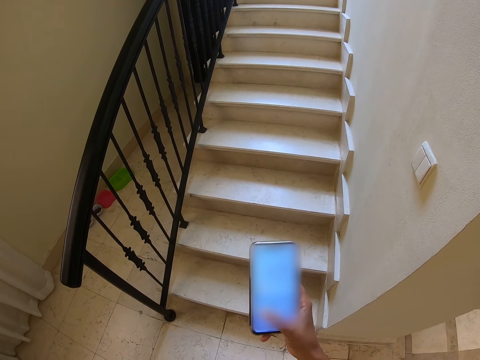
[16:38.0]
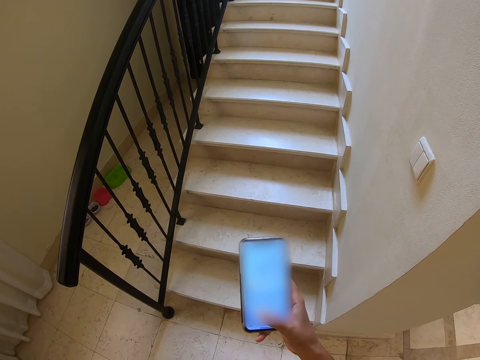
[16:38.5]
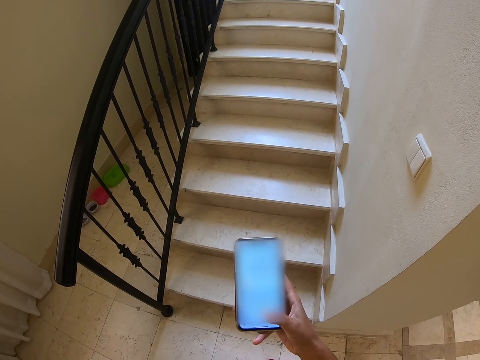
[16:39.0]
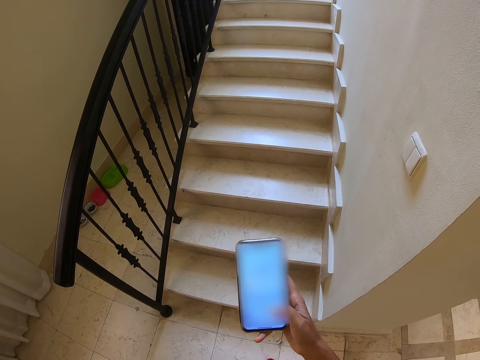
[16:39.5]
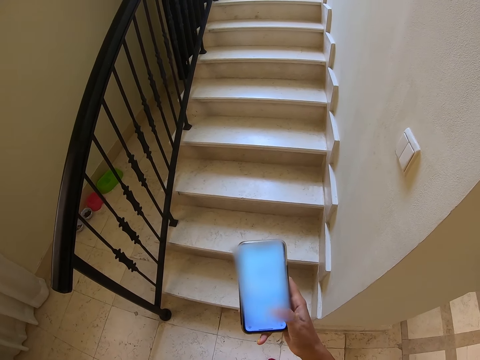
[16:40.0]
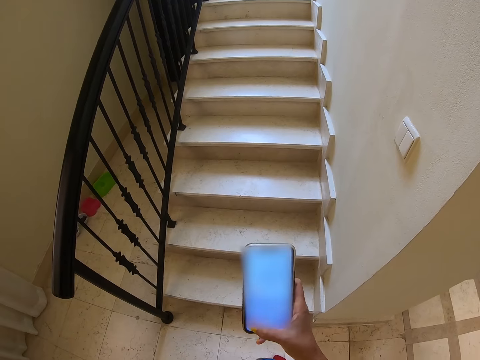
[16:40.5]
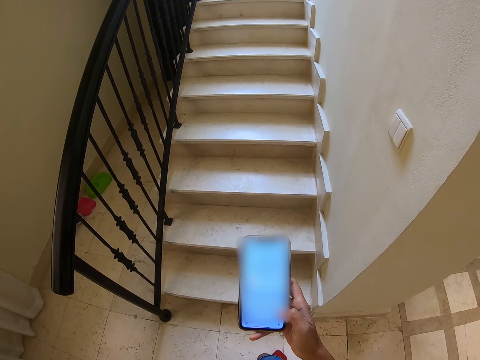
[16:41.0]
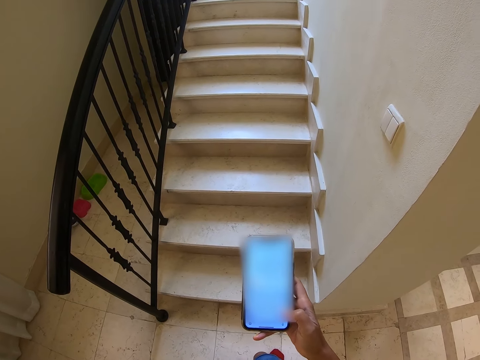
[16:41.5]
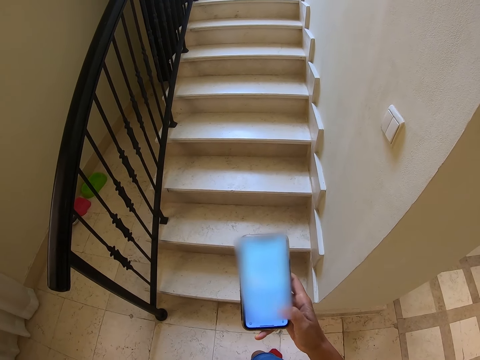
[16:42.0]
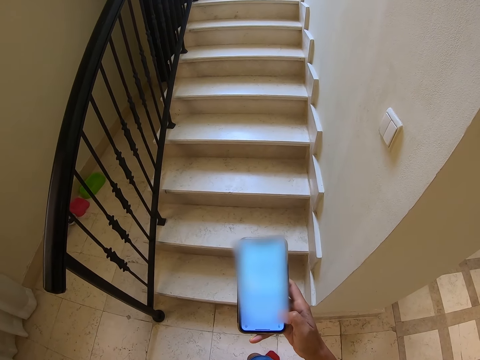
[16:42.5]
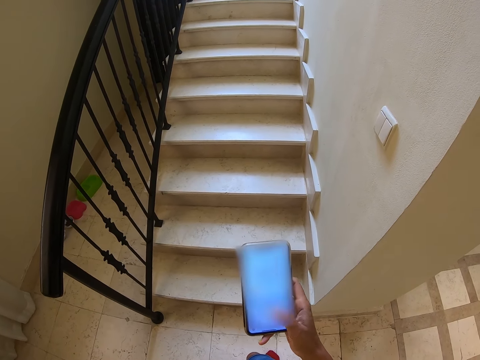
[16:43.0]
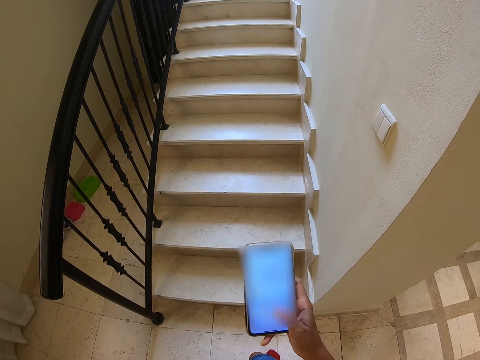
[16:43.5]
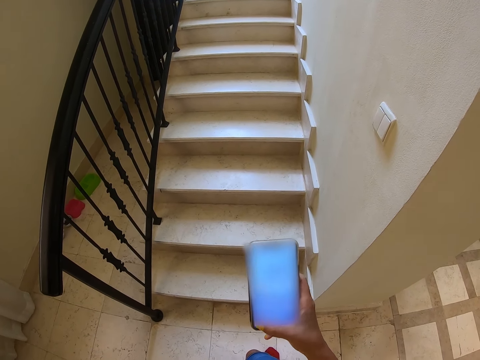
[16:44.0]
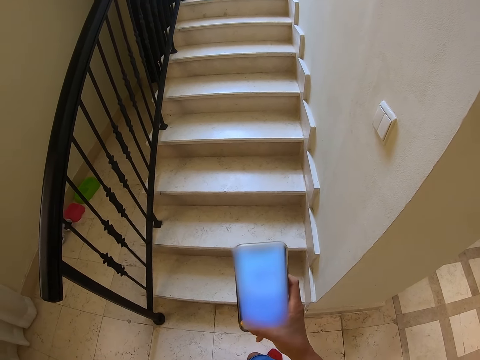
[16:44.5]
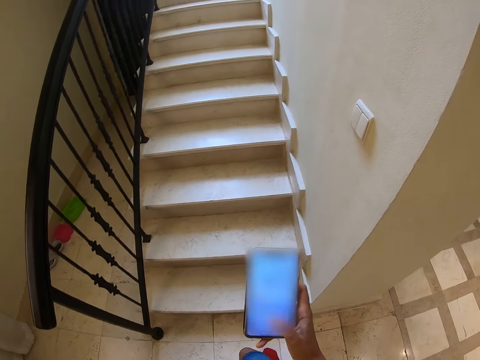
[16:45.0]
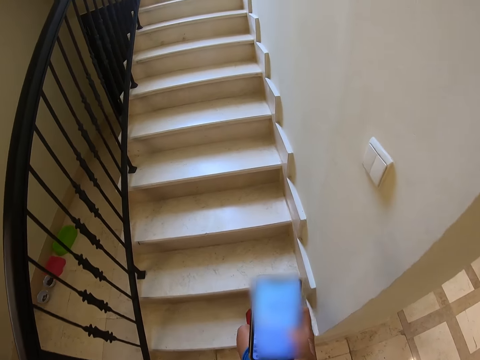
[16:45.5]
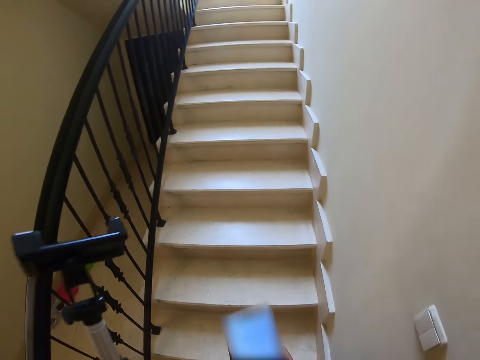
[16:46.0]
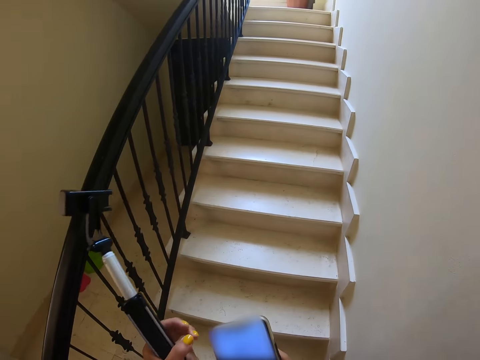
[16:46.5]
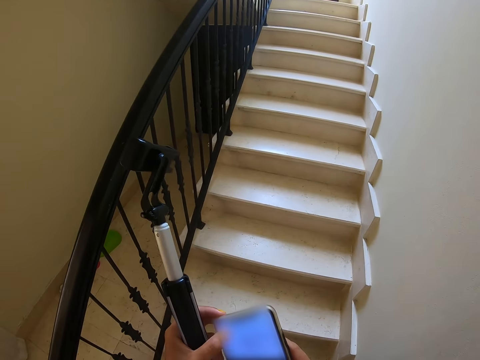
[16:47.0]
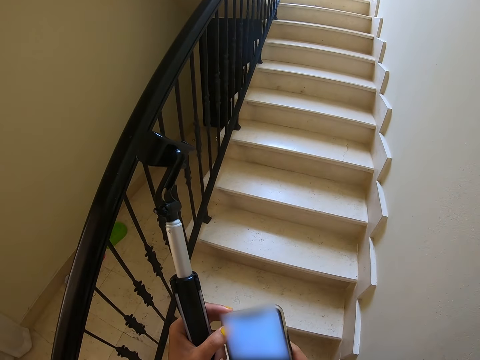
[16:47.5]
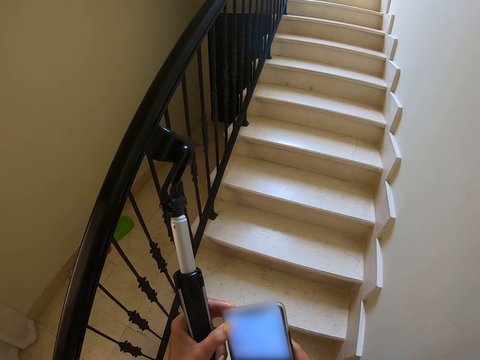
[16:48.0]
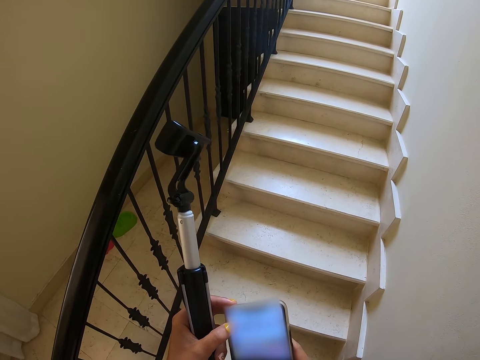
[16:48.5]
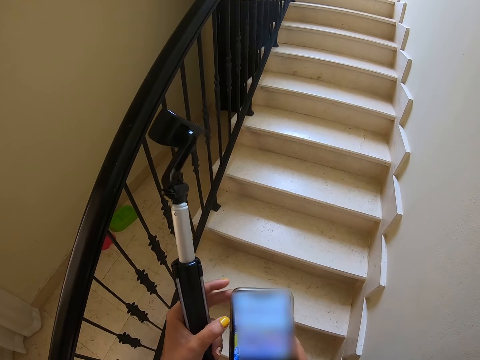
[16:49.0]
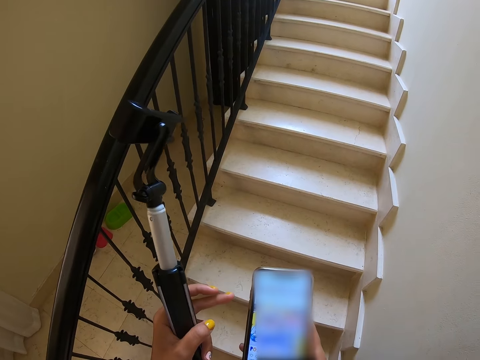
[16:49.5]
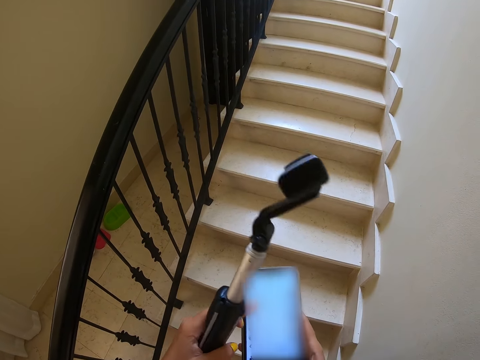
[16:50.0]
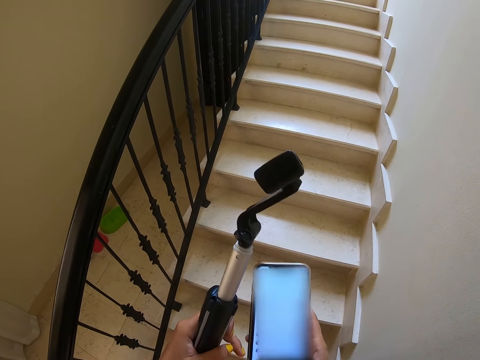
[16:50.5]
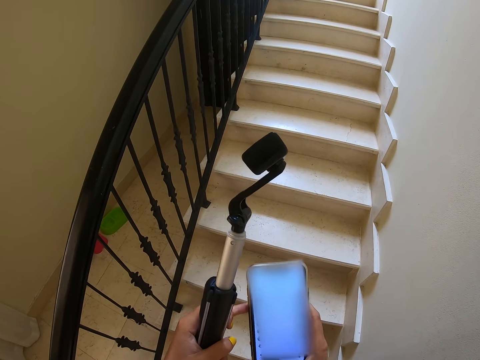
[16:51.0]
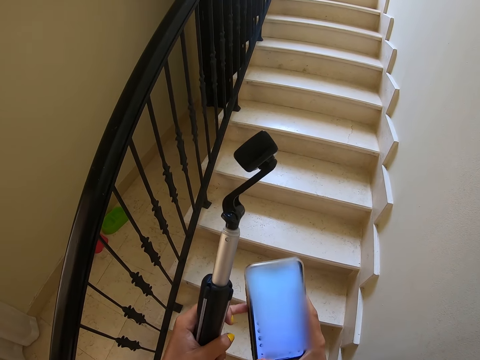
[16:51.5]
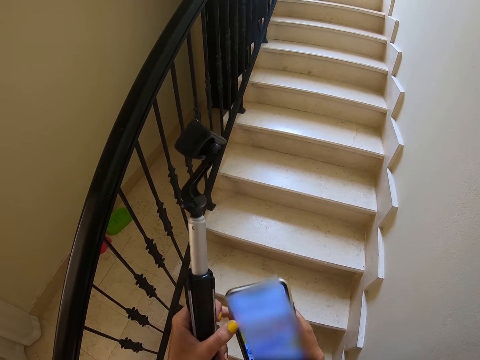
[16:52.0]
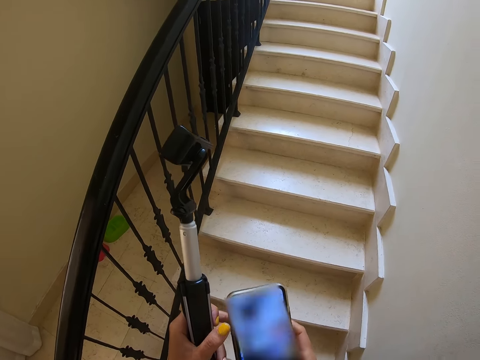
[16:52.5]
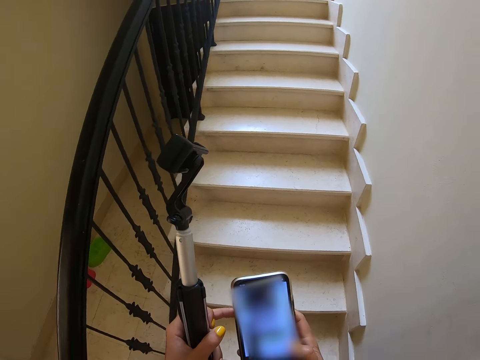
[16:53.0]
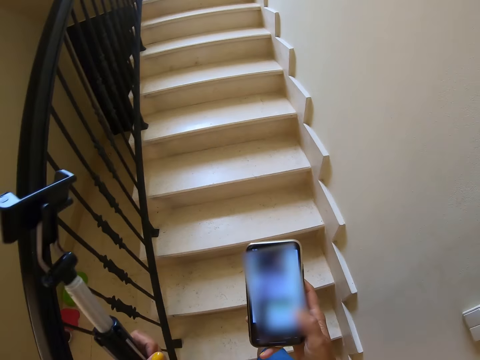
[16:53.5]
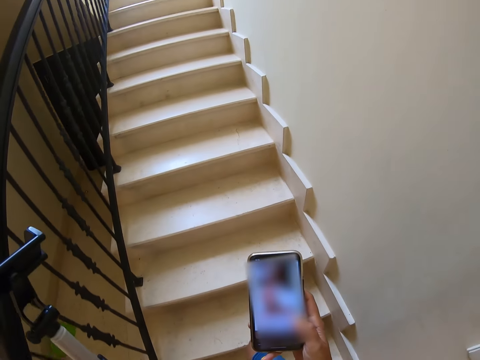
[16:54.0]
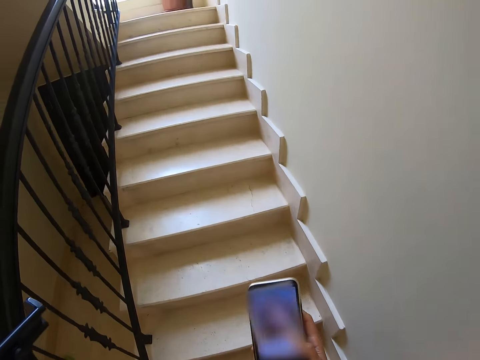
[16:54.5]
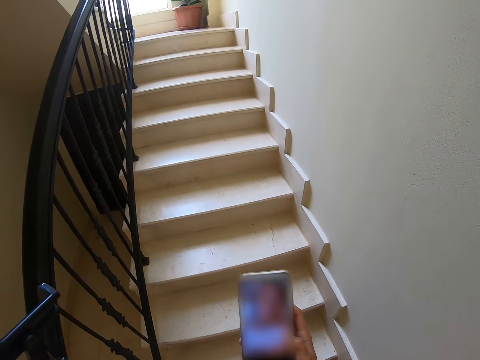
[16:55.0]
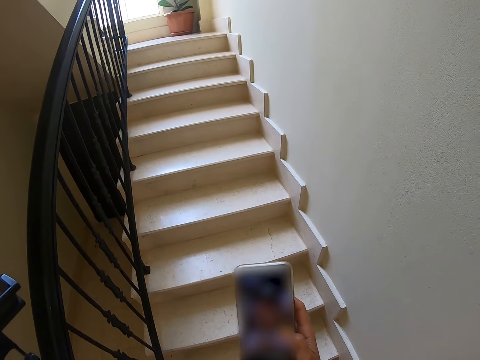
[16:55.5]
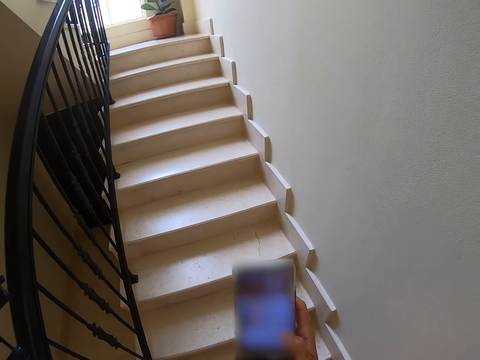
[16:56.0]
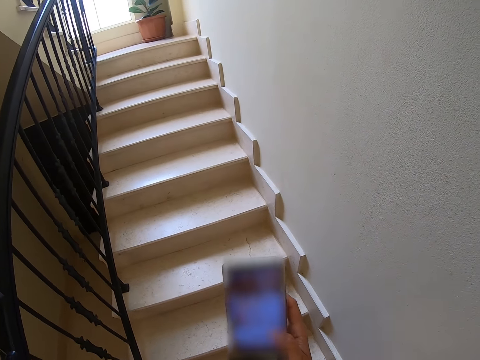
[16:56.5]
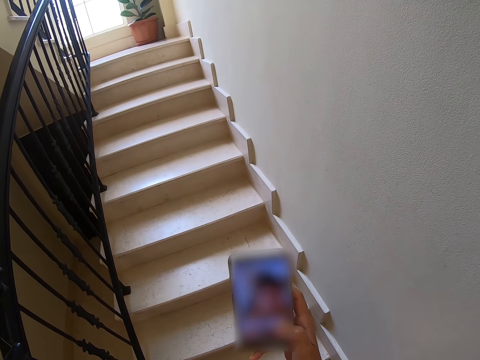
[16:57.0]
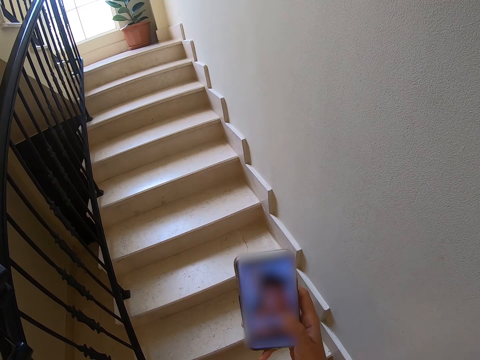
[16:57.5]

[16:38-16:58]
The camera wearer scrolls the phone. They dial the phone. They walk around the house. They hold a selfie stick. They dial the phone. They scroll the phone.

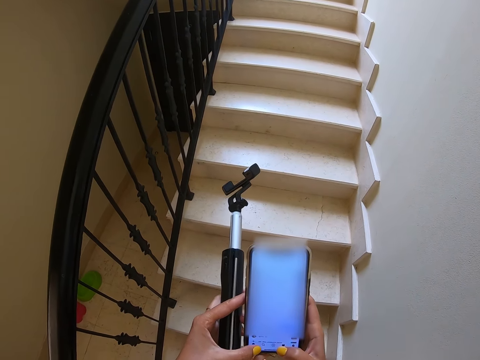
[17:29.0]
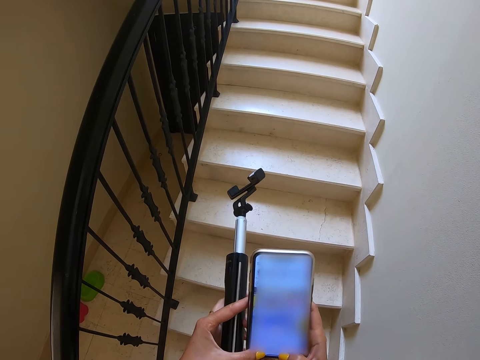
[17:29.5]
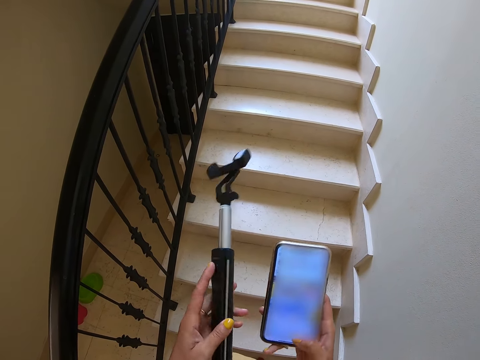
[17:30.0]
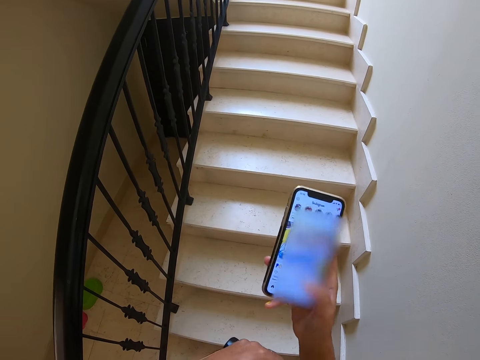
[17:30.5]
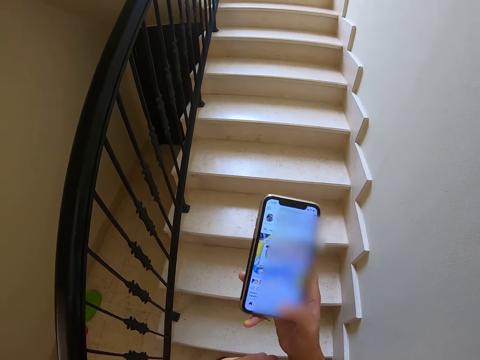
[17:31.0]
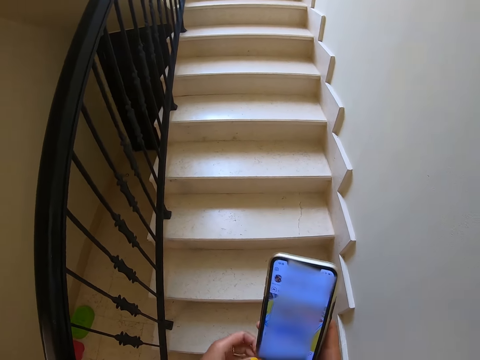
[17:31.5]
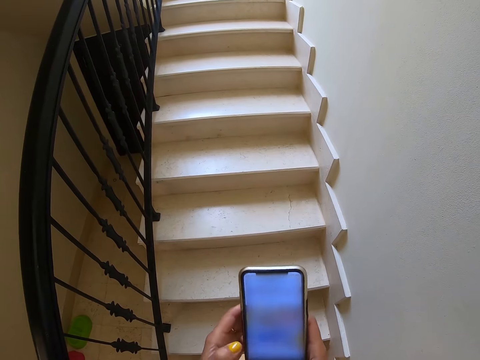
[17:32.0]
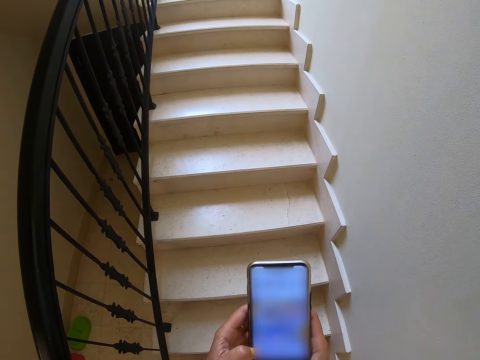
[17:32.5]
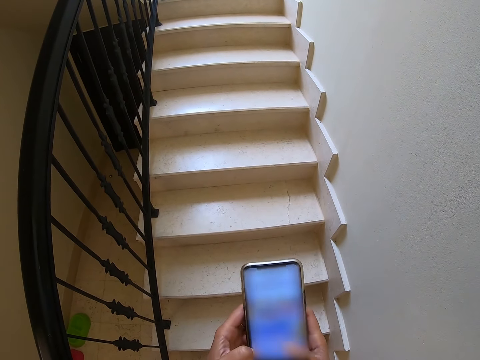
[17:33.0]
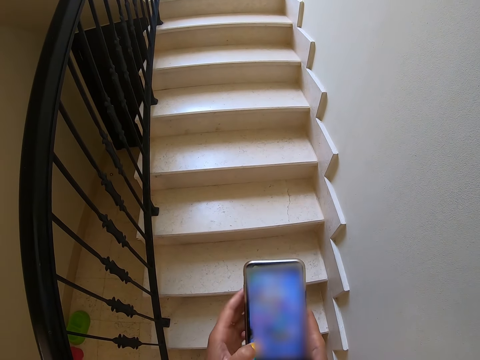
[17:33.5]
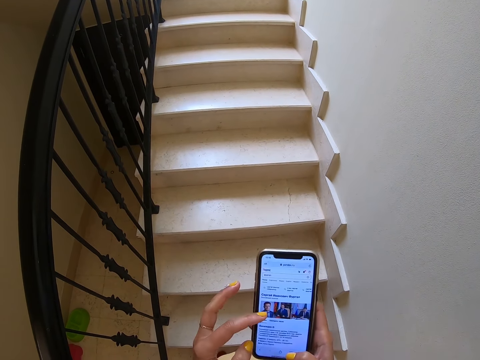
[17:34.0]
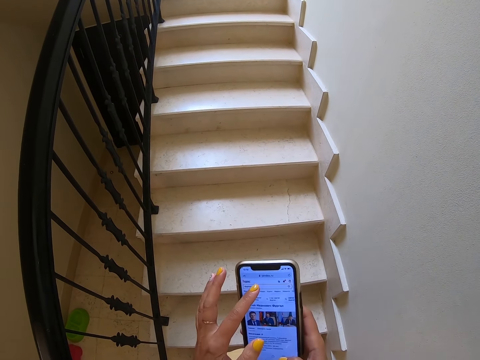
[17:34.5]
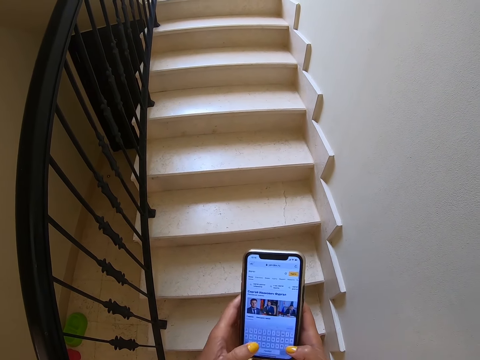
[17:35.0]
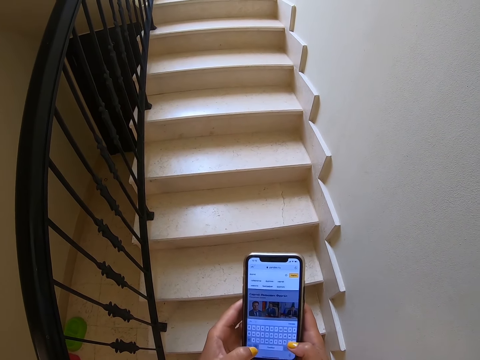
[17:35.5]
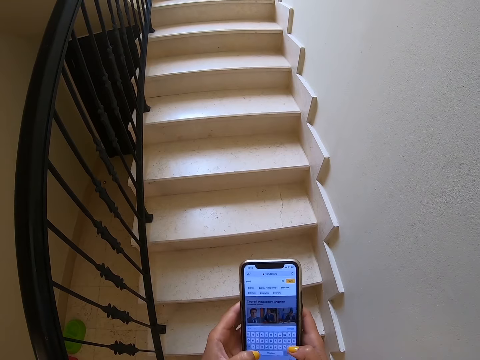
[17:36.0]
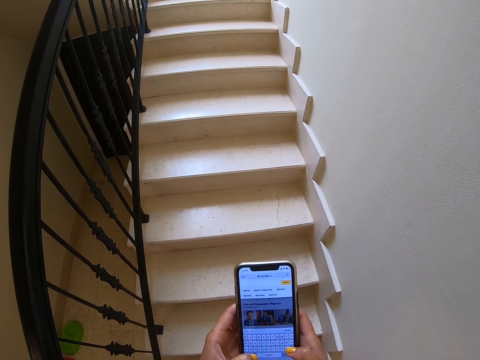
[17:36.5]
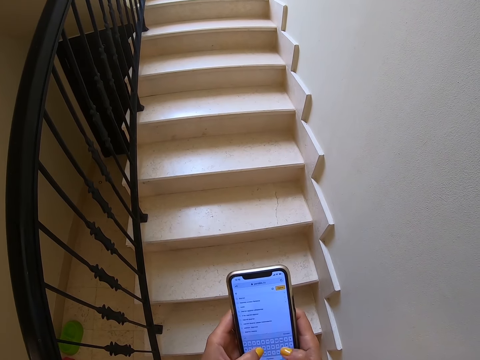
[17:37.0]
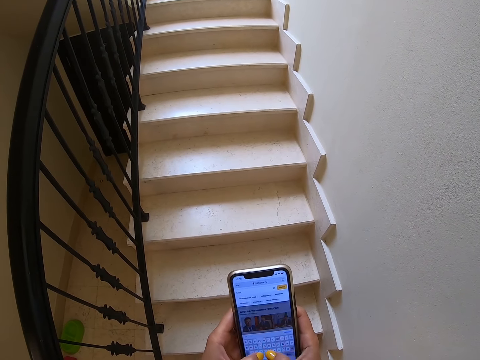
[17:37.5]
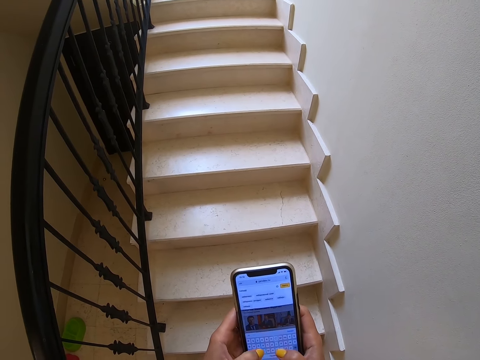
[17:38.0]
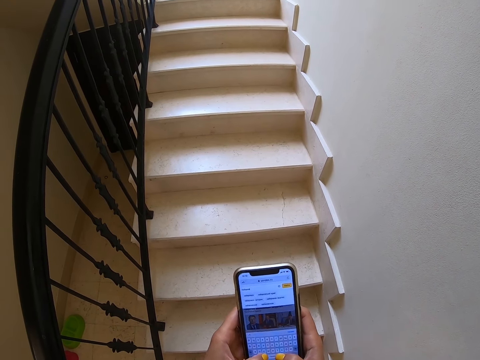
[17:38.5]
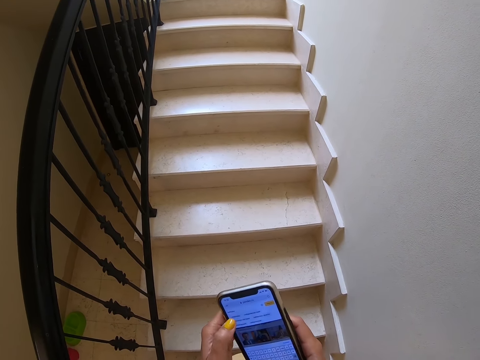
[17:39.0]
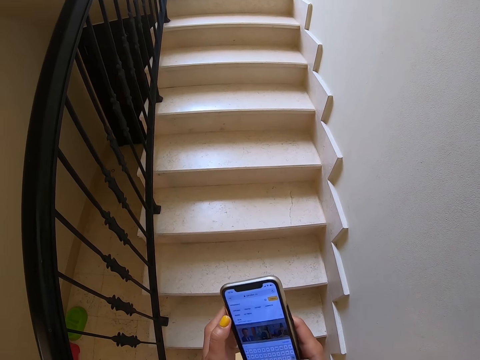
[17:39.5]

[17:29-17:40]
The camera wearer puts the selfie stick away. They scroll the phone.
